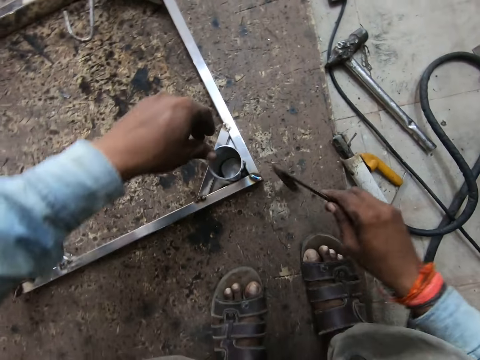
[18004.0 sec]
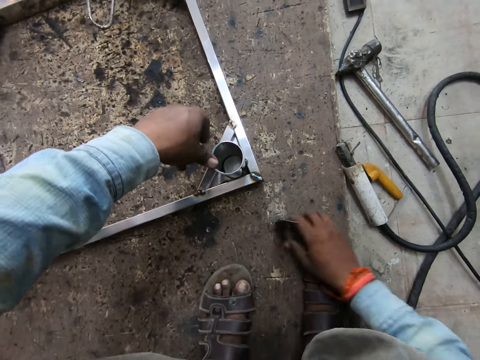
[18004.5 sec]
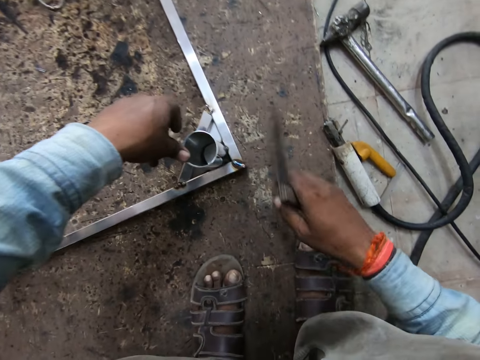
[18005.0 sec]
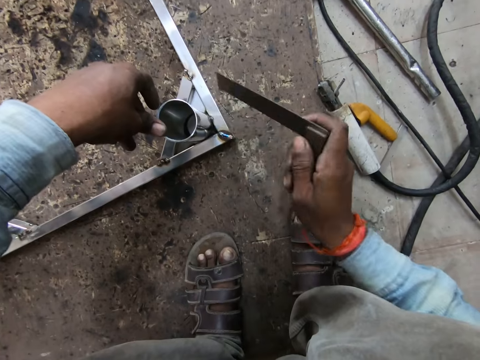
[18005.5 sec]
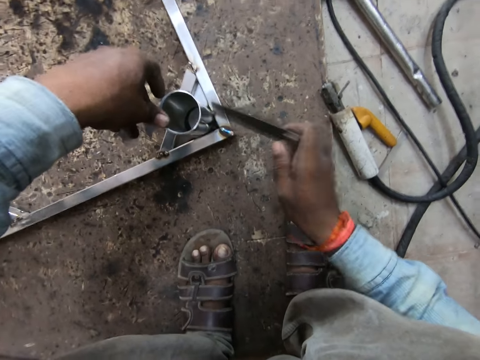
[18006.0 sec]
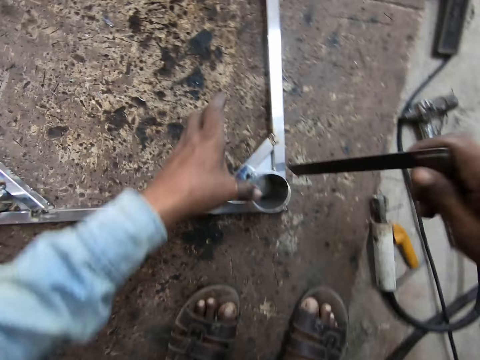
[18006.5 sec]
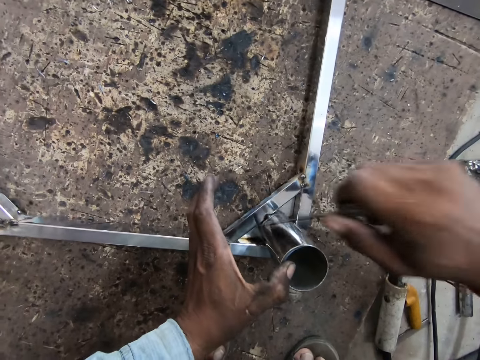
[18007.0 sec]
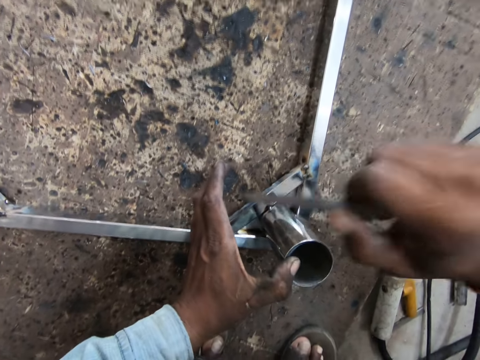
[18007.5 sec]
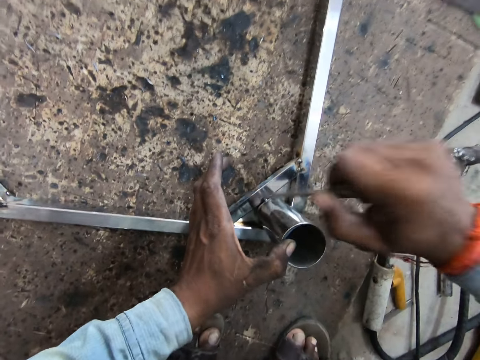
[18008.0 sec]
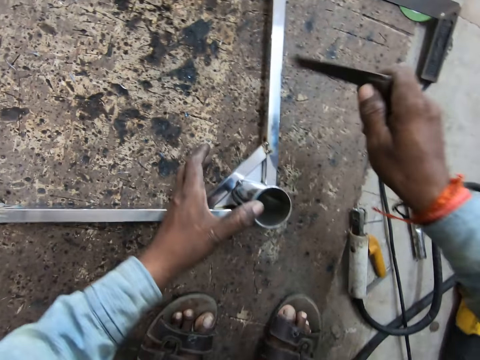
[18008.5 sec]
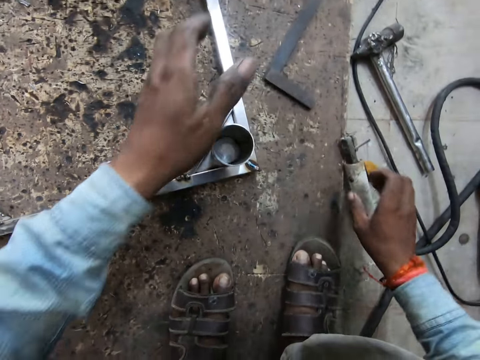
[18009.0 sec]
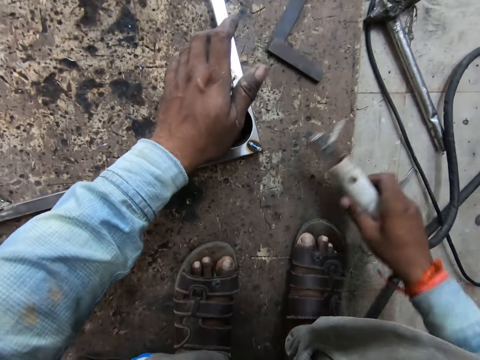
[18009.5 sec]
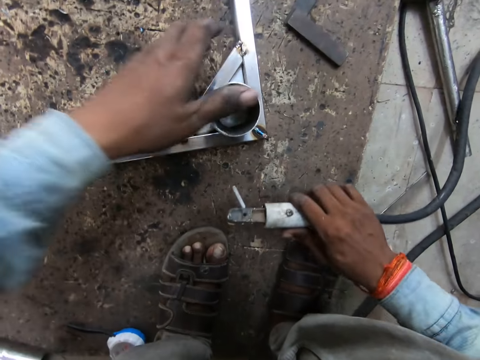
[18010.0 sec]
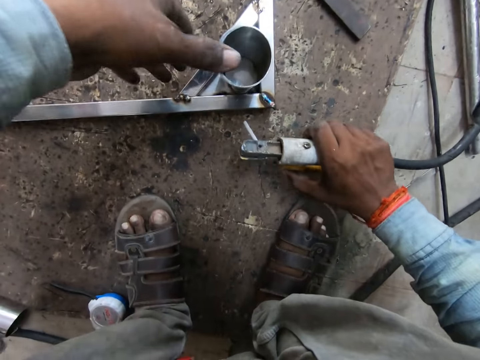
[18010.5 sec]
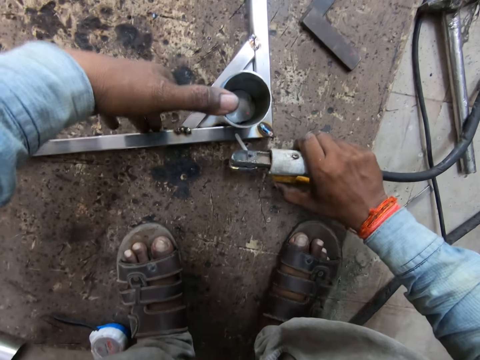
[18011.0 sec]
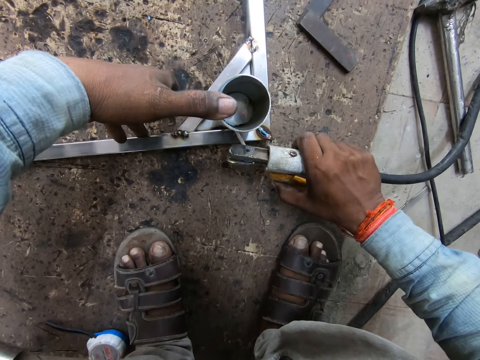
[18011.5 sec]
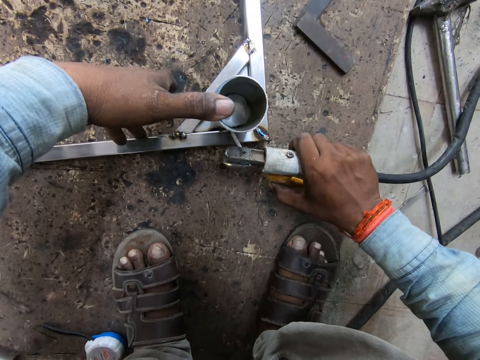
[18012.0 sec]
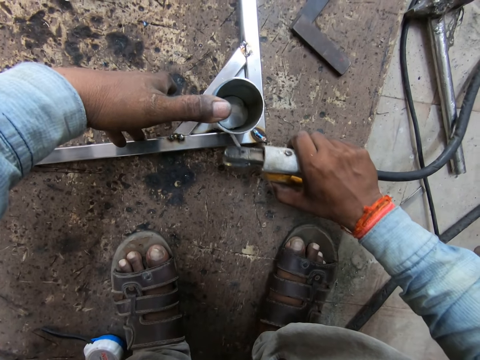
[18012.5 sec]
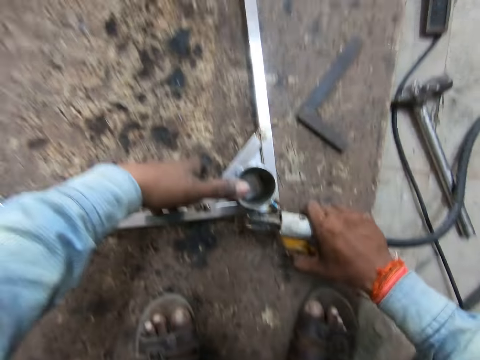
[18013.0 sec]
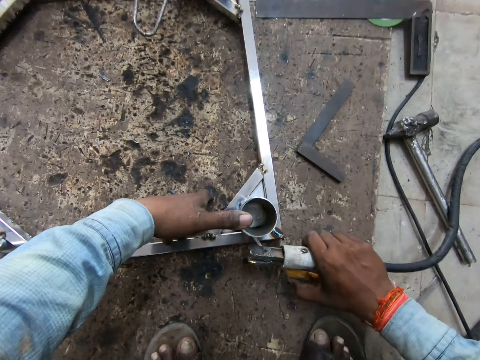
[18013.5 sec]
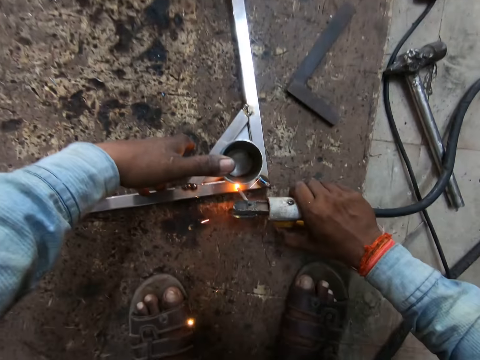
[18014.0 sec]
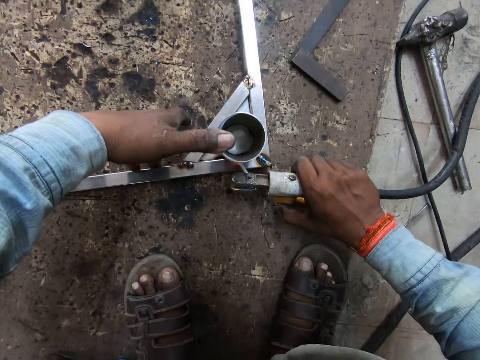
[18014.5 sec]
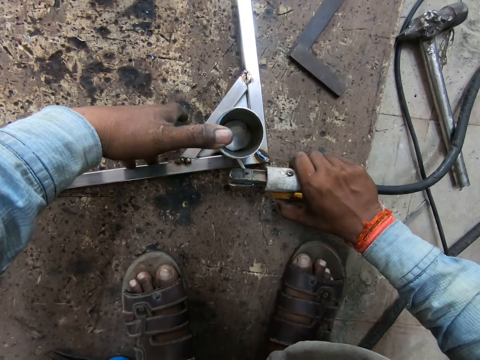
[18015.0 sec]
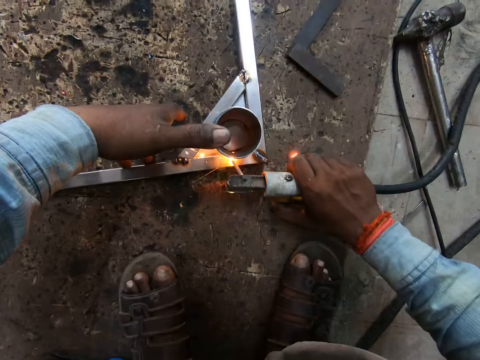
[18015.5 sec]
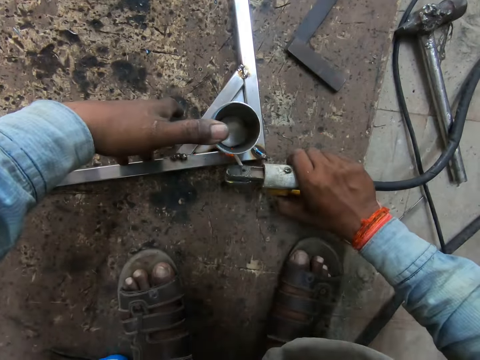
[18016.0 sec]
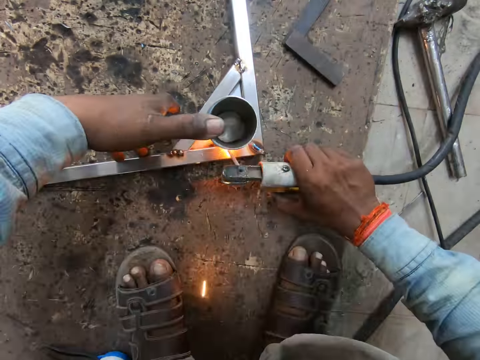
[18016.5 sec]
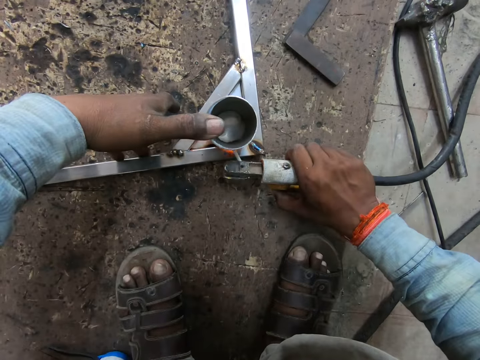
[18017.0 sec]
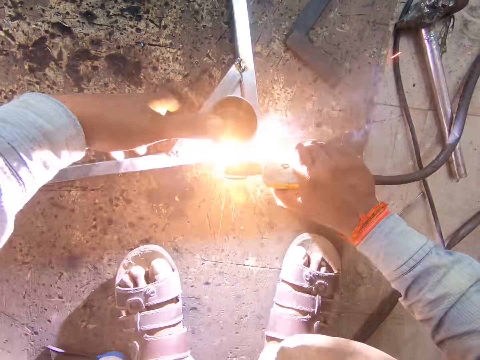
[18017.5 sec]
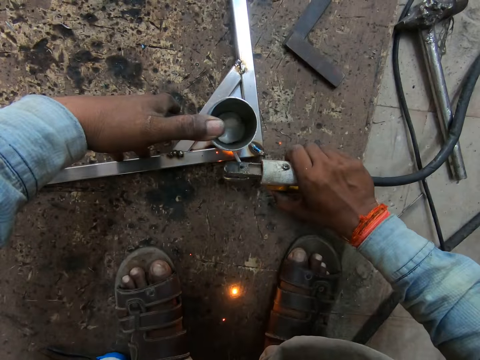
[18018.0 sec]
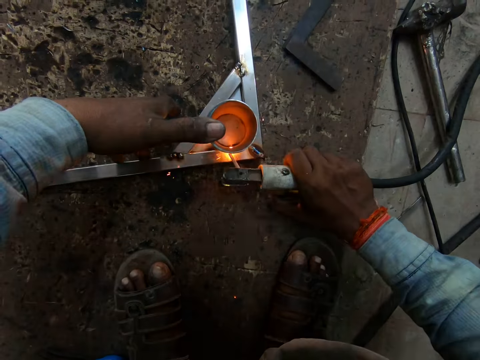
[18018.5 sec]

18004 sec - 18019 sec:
The camera wearer places the L-shaped ruler on the floor with his right hand. He holds the metal frame on the floor with his left hand. He turns the ruler. He picks the L-shaped ruler from the floor with his right hand. He hits the metal frame on the floor with the L-shaped ruler in his right hand. He drops the L-shaped ruler on the floor with his right hand. He places his left hand on the metal frame on the floor. He picks the electrode holder from the floor with his right hand. He hits the metal with his hand. He places his left thumb finger on the metal frame on the floor. He welds the metal. He taps the electrode holder on the metal frame on the floor with his right hand. He welds the metal frame on the floor with the electrode holder in his right hand.

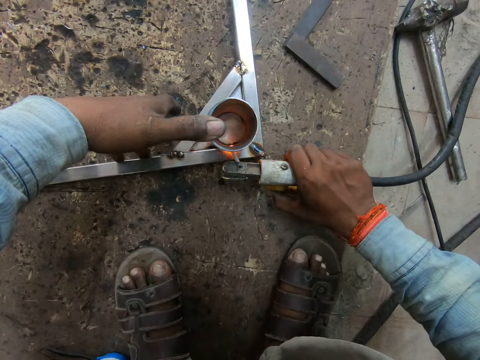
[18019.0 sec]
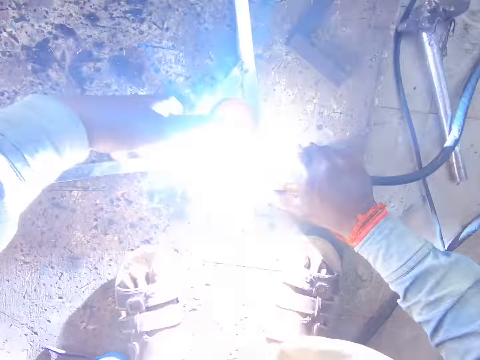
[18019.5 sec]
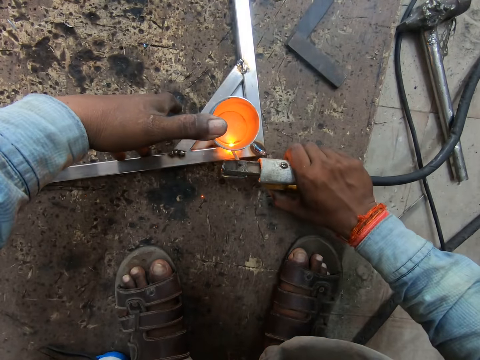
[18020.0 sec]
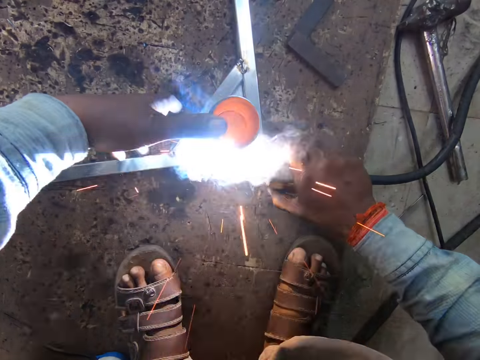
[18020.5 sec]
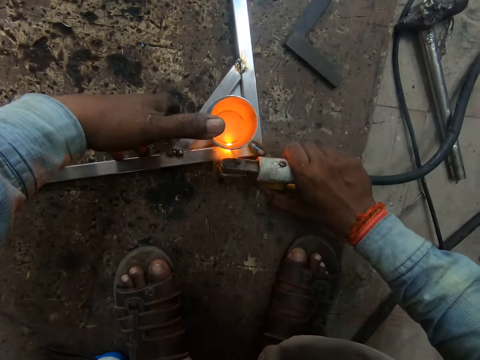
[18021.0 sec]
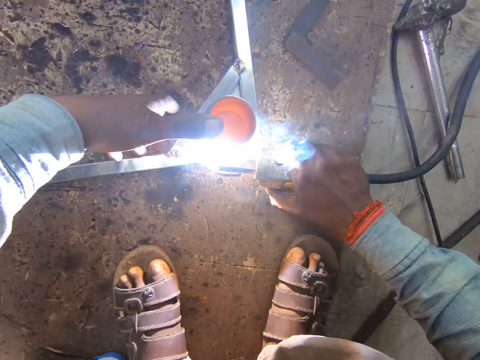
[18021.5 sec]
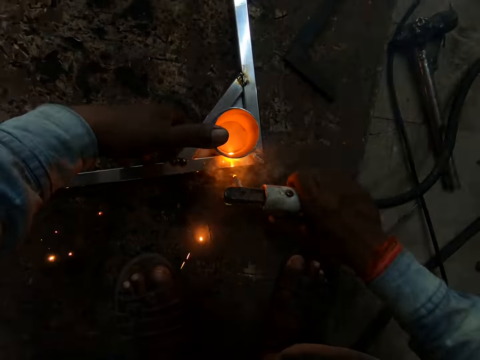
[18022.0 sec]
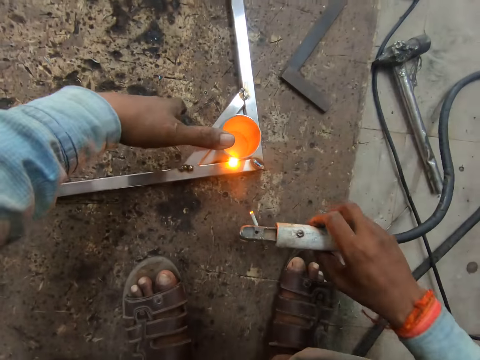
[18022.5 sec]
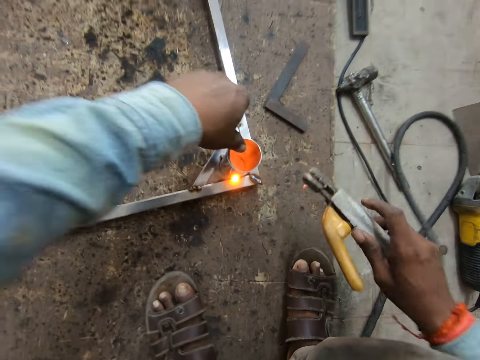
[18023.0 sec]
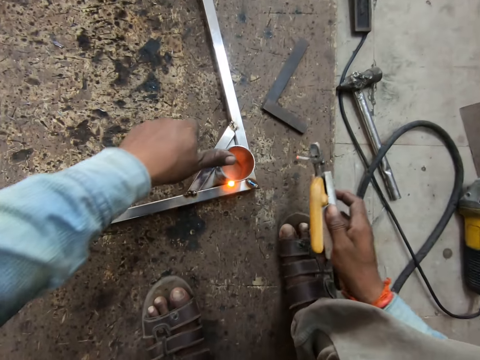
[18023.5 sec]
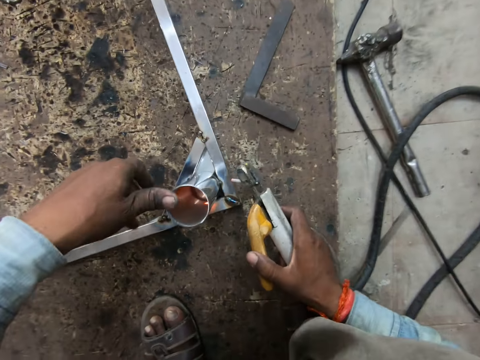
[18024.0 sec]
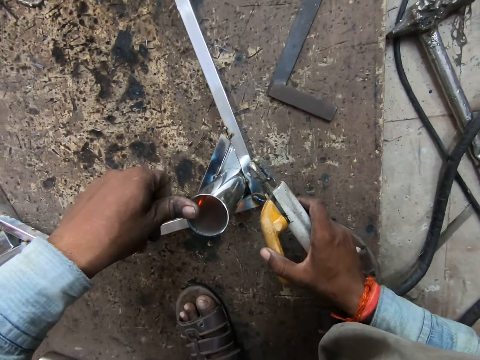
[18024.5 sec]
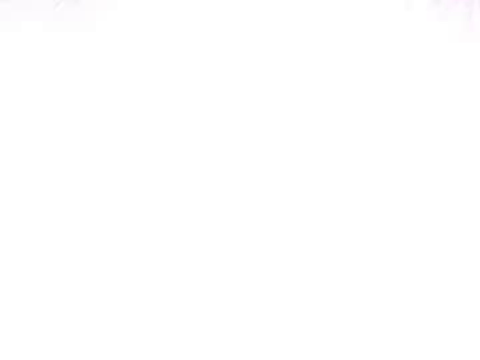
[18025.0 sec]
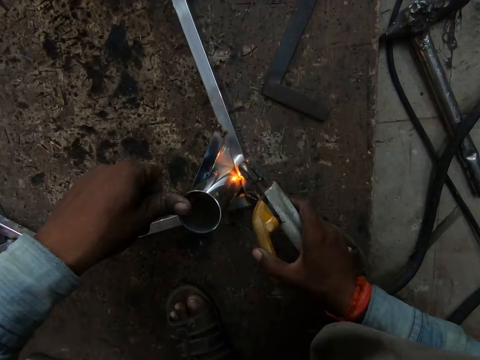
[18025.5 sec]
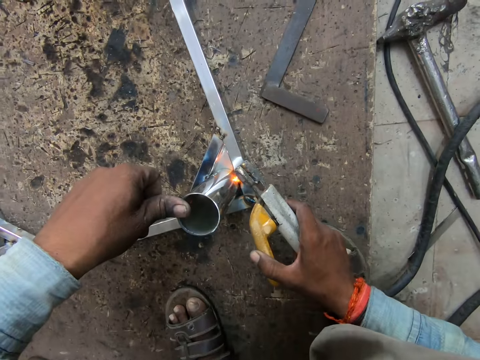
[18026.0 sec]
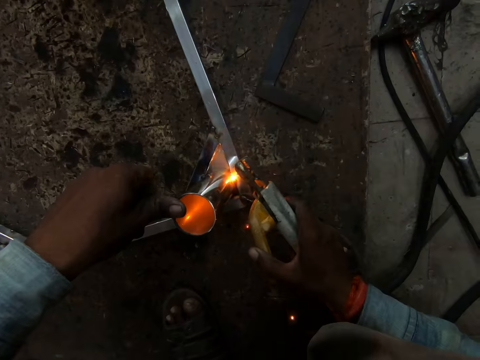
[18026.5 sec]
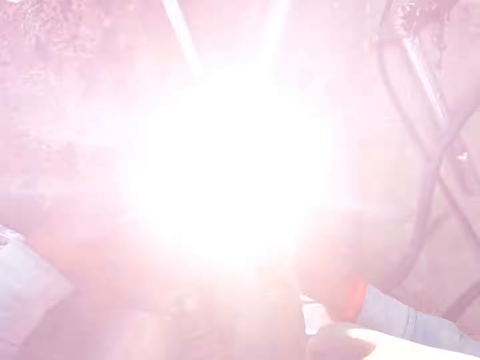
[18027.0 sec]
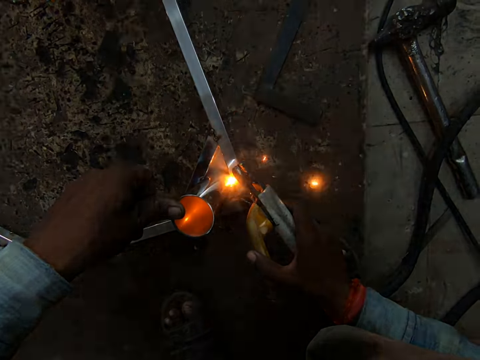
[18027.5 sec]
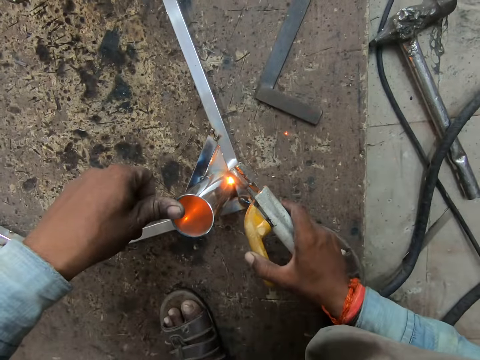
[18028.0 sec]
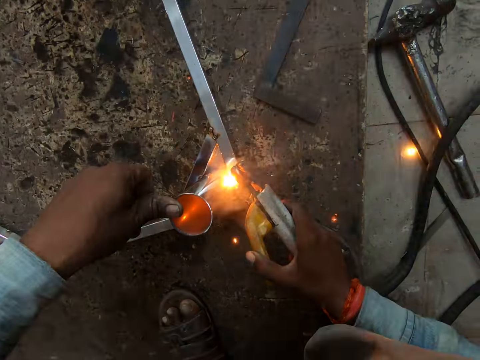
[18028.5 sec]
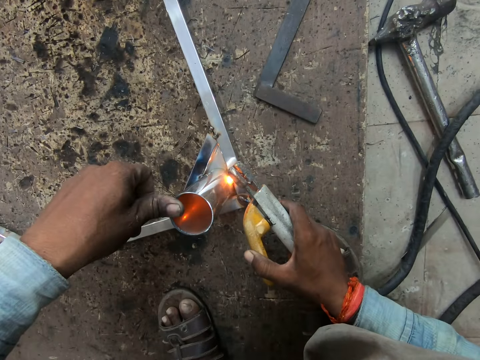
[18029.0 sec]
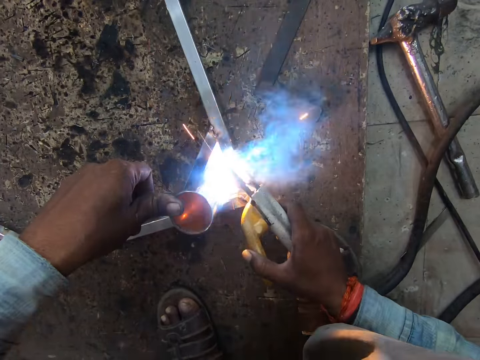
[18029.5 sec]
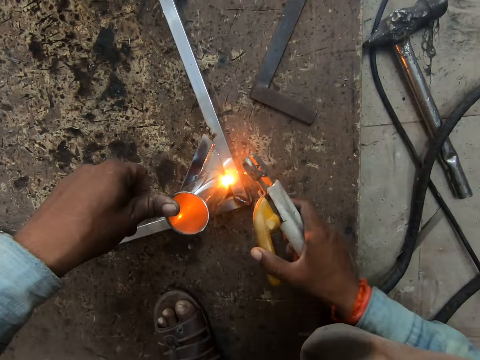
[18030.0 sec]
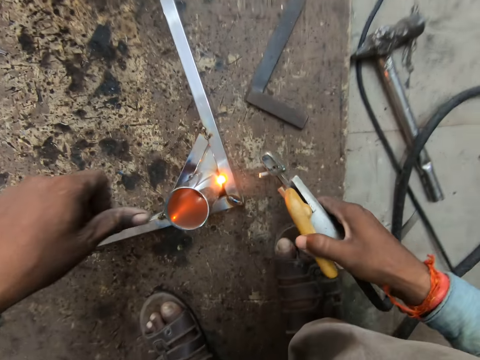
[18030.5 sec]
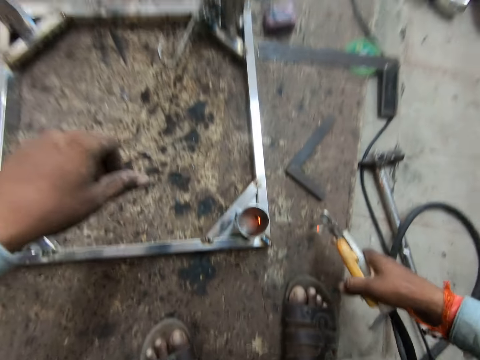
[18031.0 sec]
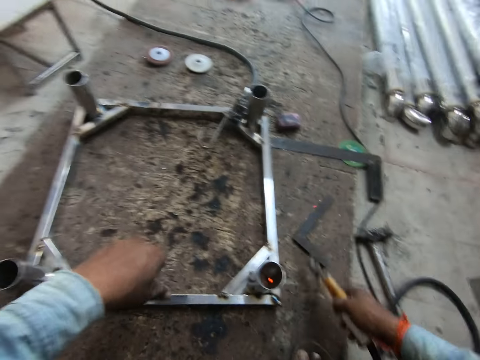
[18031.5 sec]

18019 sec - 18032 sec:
The camera wearer welds the metal frame on the floor with the electrode holder in his right hand.
